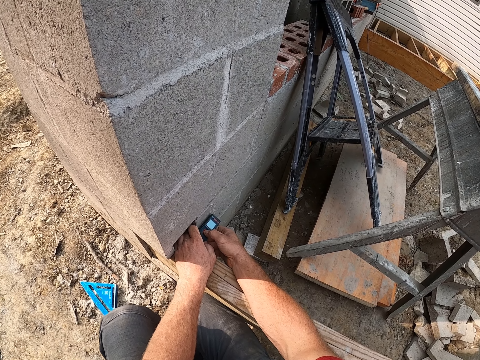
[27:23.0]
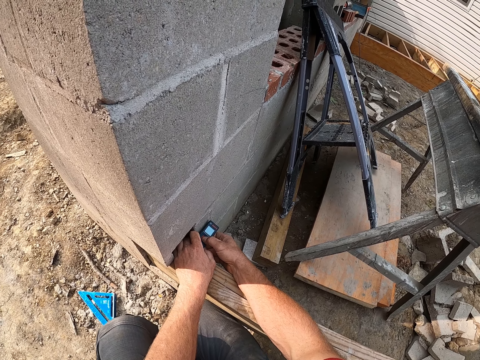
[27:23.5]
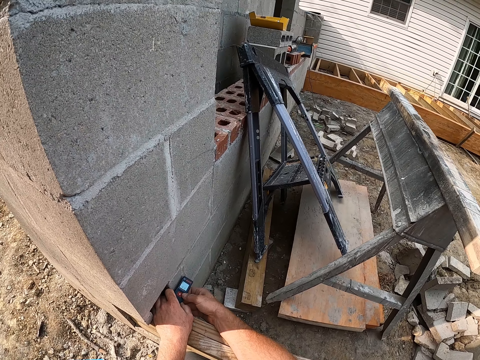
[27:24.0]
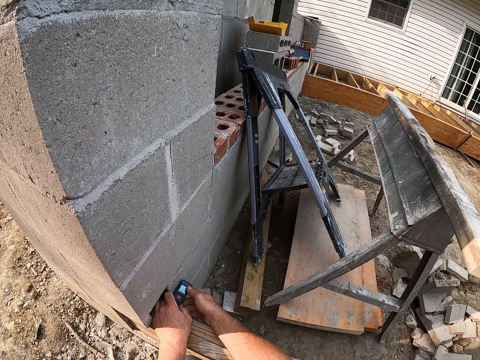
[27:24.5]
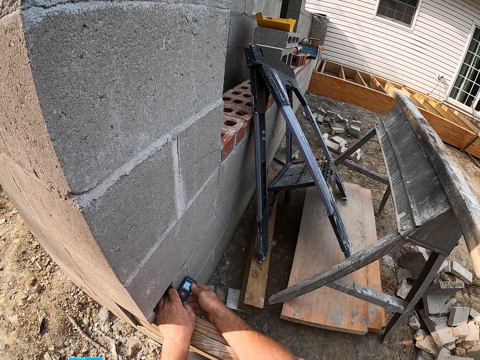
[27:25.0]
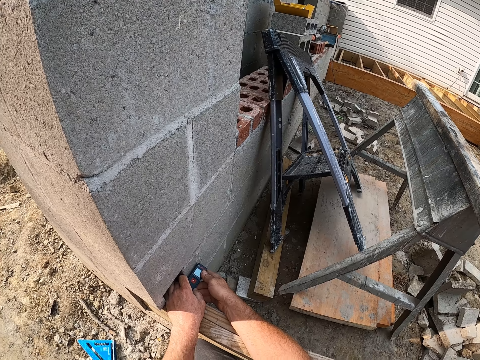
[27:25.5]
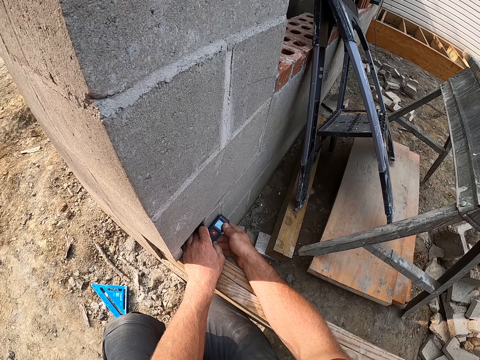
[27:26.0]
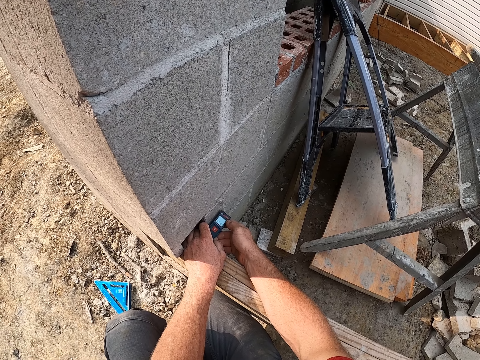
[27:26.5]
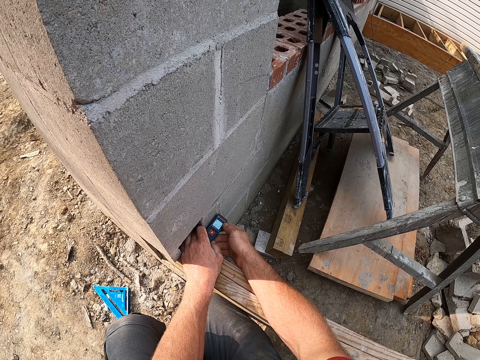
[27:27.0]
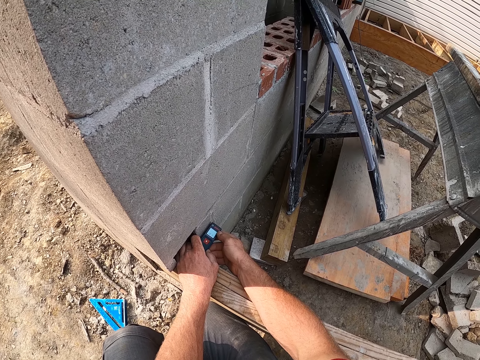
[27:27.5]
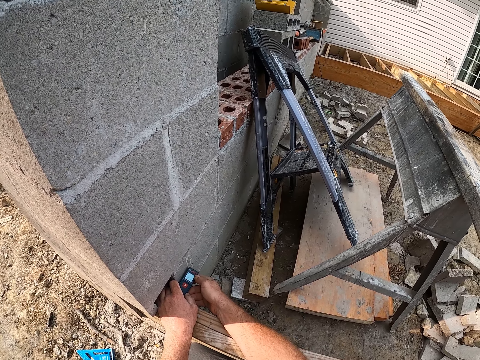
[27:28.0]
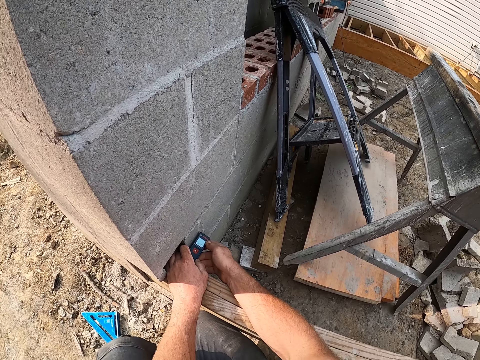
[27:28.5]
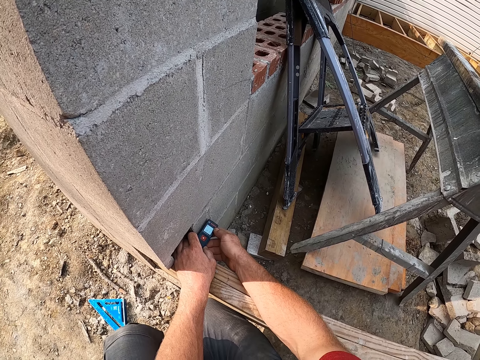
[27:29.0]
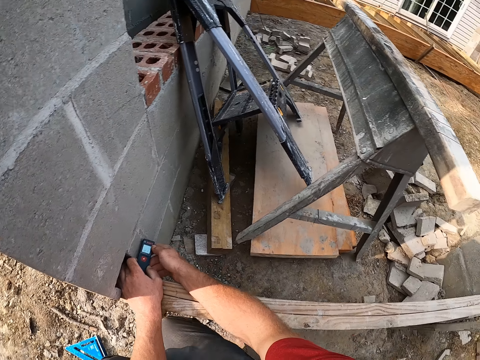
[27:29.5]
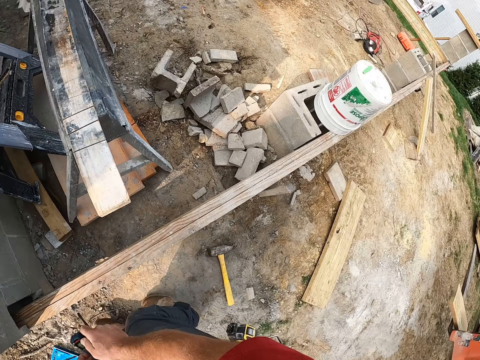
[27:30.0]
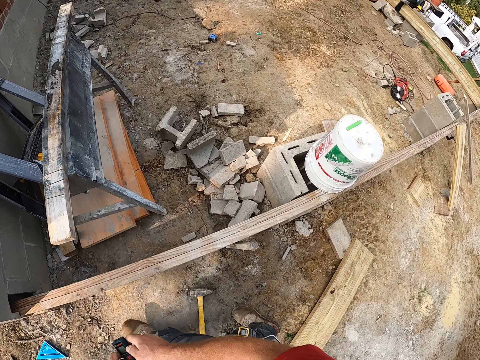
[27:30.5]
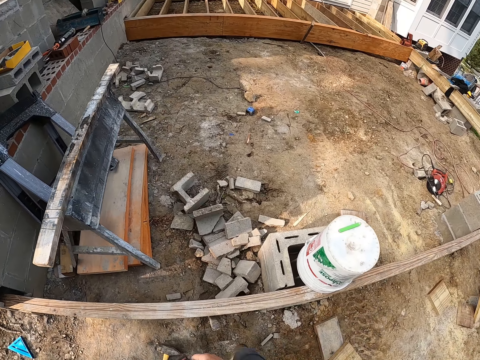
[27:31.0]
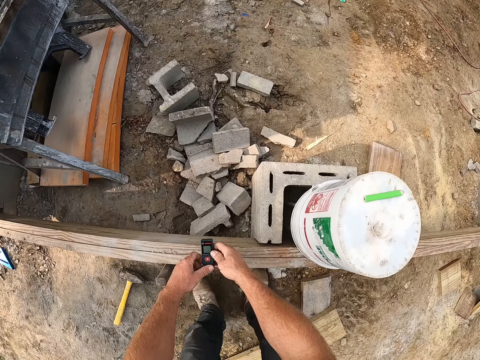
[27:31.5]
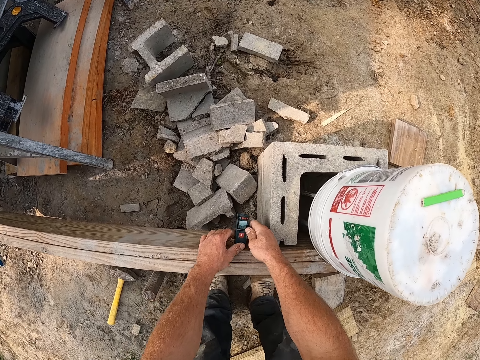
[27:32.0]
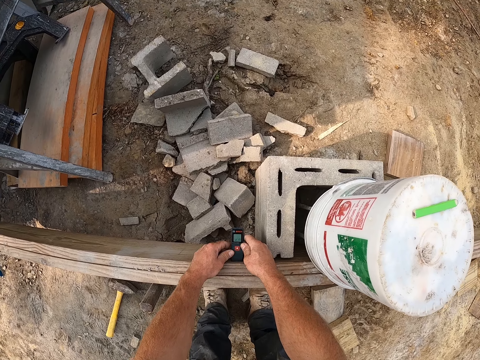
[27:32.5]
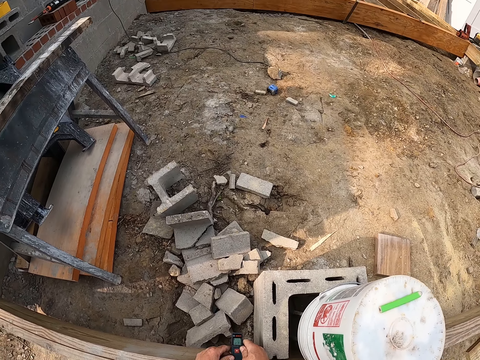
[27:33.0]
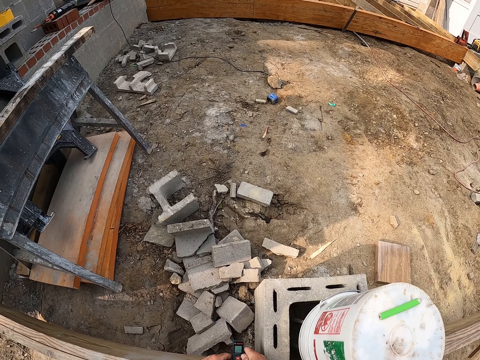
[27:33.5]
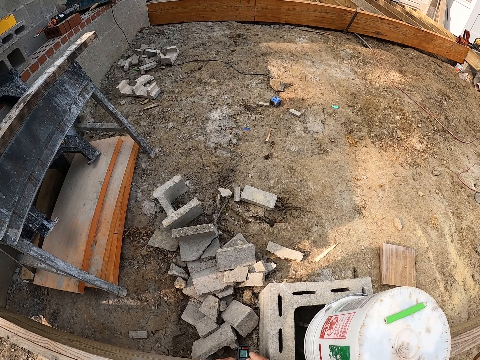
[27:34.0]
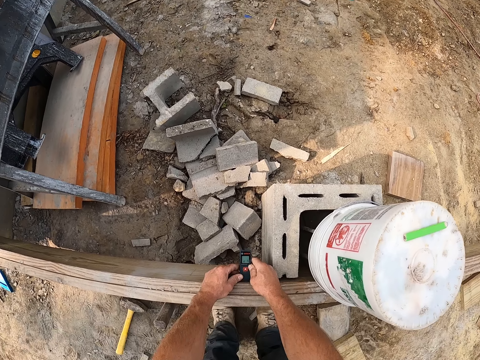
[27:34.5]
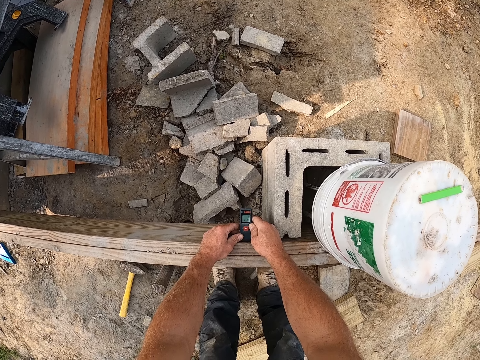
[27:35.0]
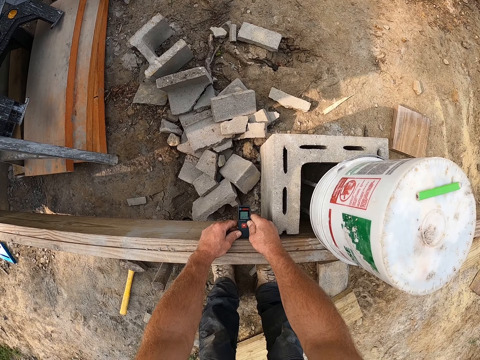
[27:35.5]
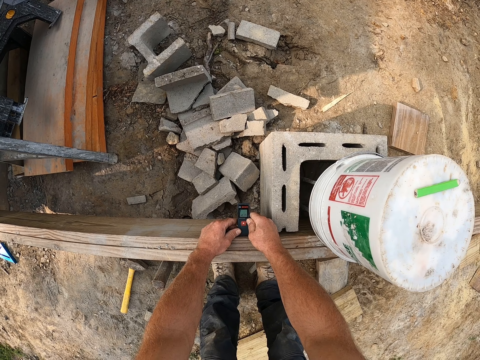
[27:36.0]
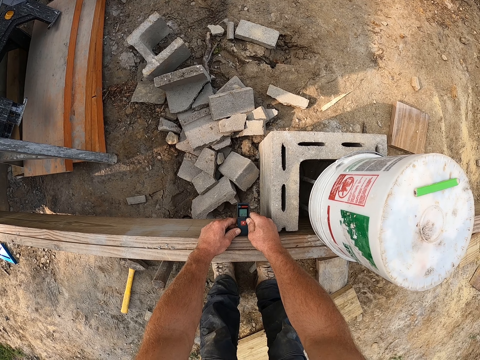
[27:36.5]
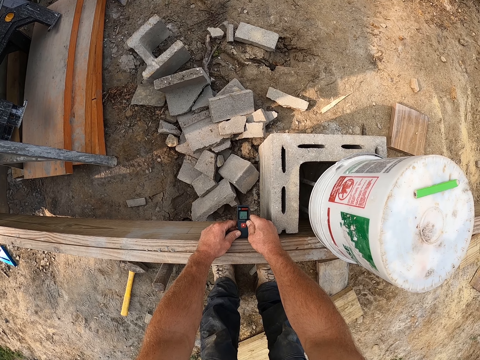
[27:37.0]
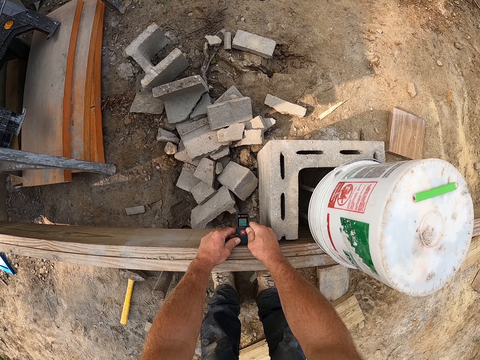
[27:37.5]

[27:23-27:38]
The camera wearer picks up a laser tape measure or gauge. They walk around. They use the gauge on the wooden plank.

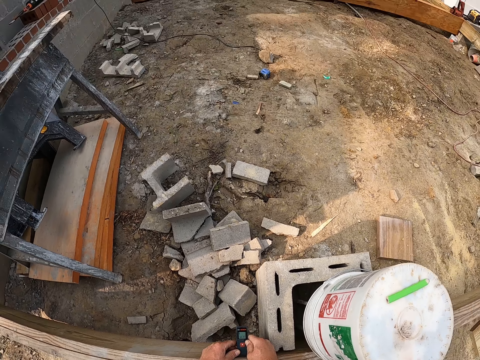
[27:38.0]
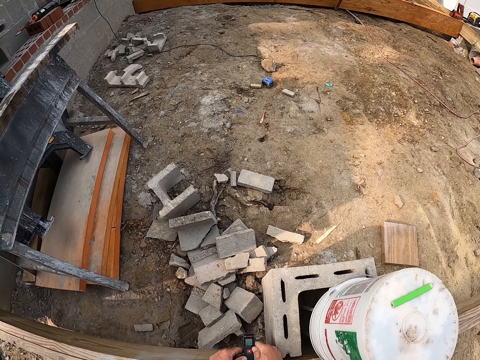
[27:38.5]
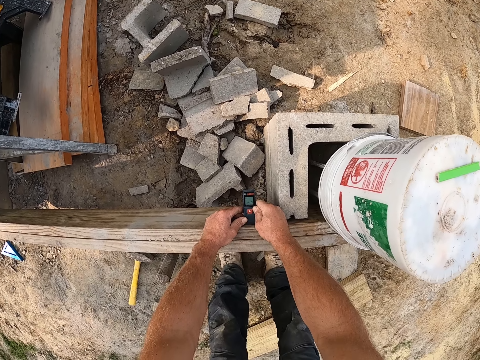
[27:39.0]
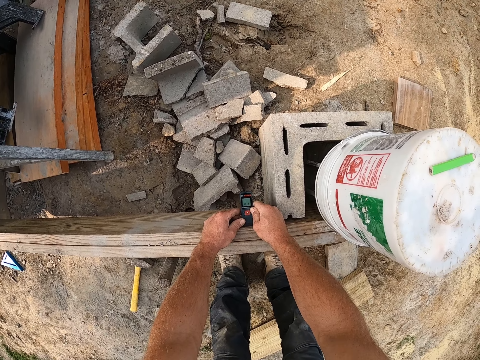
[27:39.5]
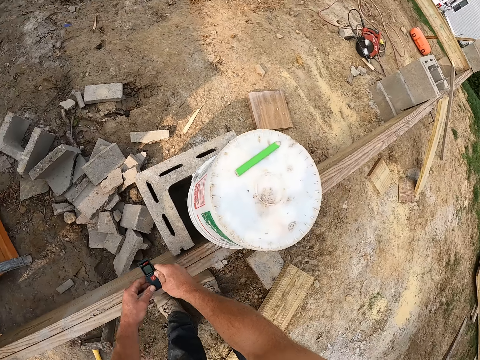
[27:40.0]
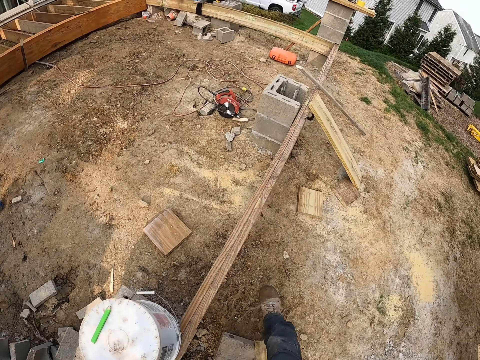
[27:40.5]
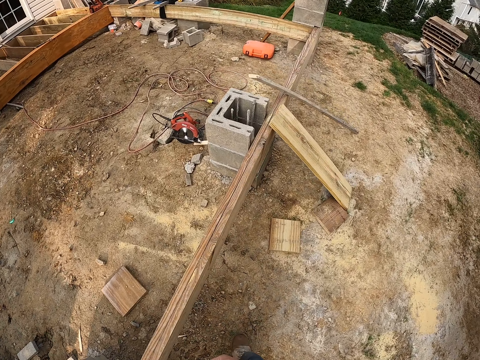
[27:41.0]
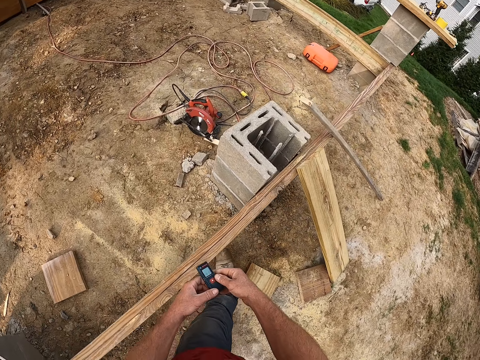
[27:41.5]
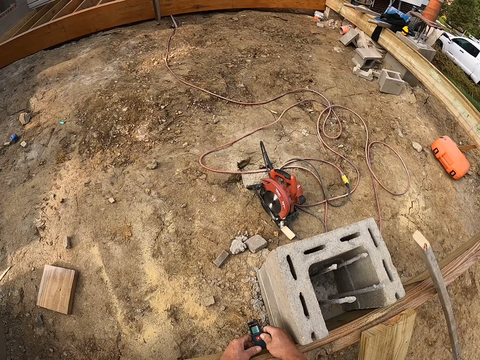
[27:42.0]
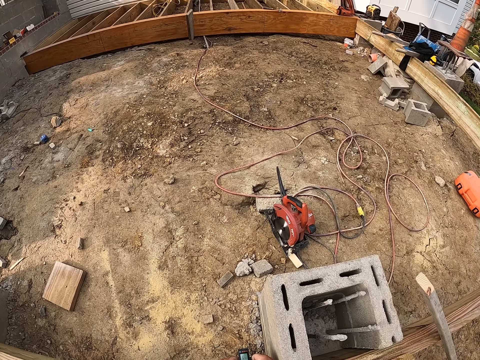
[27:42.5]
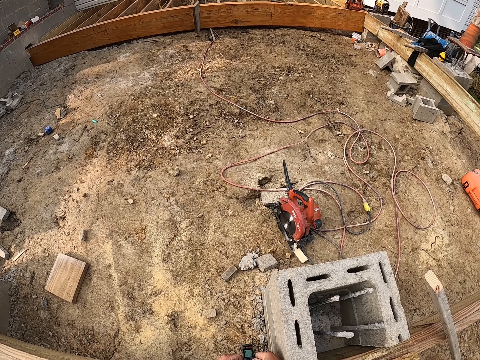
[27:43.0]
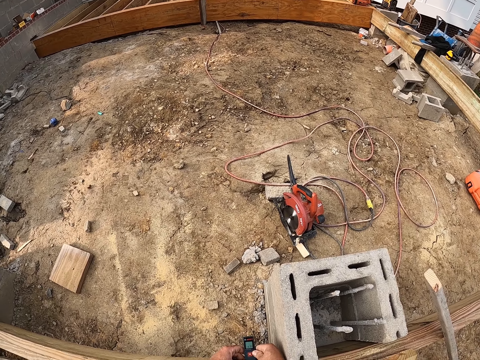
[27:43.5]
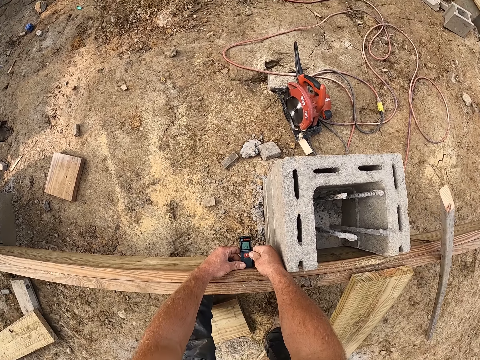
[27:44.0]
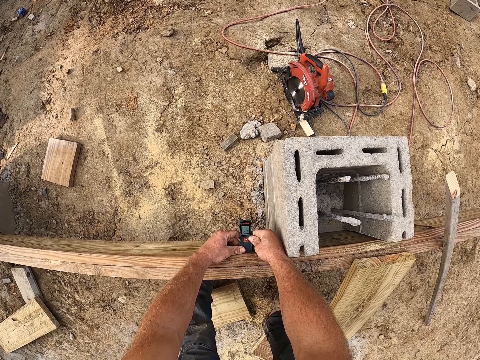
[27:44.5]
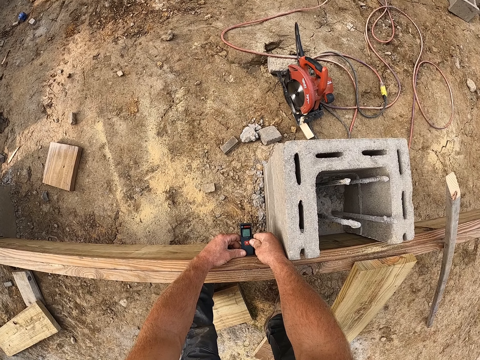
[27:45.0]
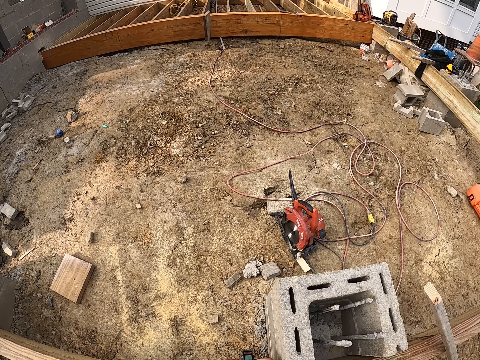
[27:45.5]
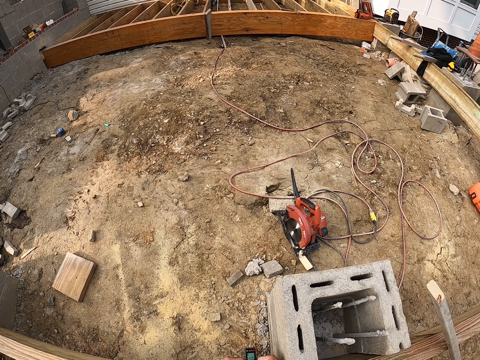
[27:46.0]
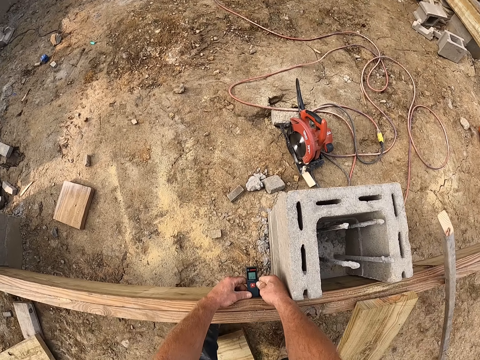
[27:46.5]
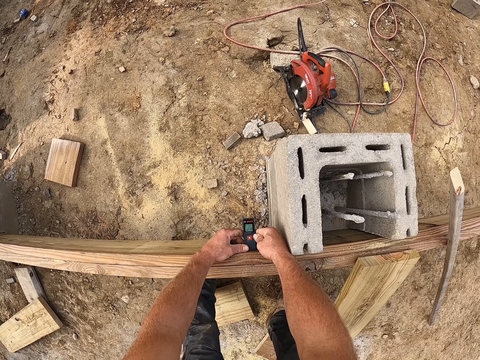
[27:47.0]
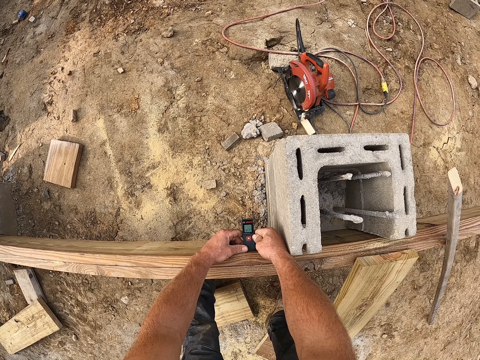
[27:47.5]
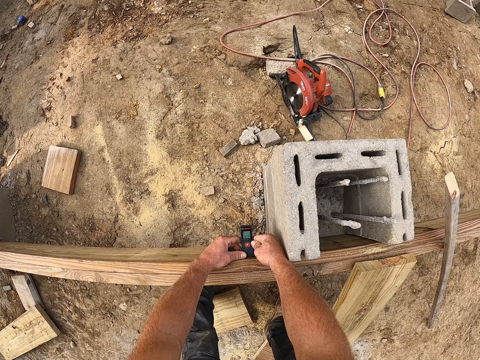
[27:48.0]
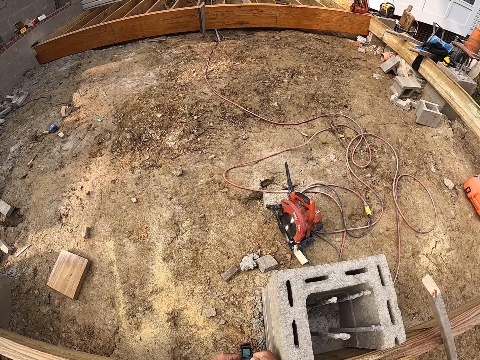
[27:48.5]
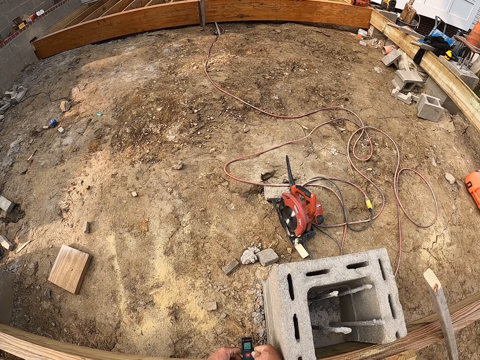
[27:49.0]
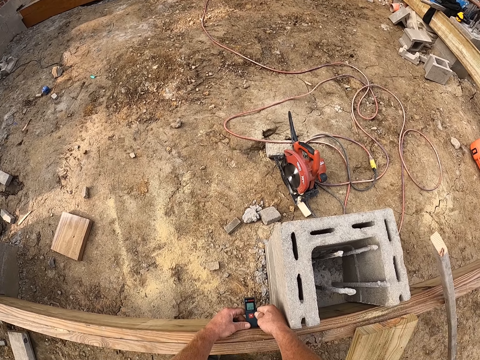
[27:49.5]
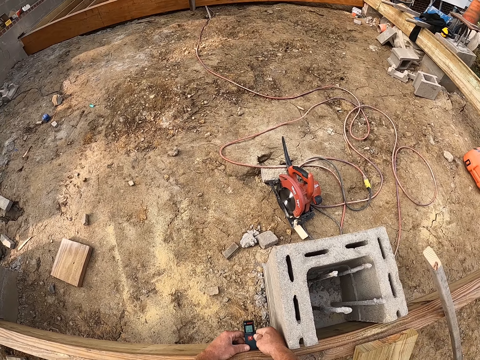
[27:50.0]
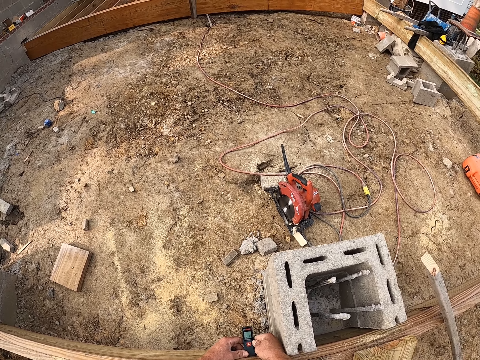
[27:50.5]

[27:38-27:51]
The camera wearer walks around. They use the gauge or laser tape measure on the wooden plank.
